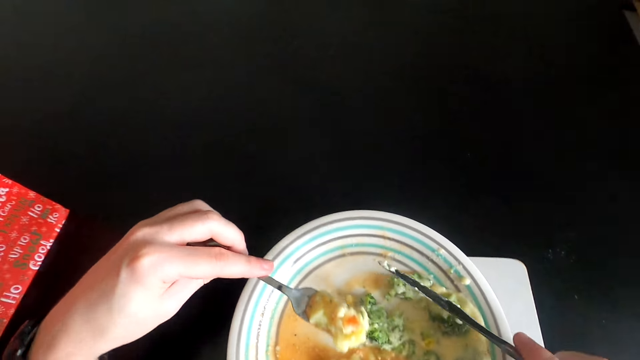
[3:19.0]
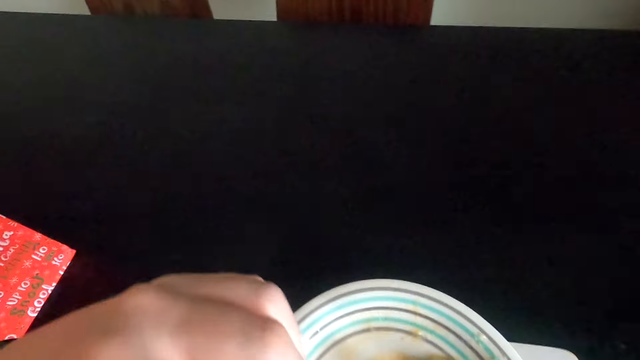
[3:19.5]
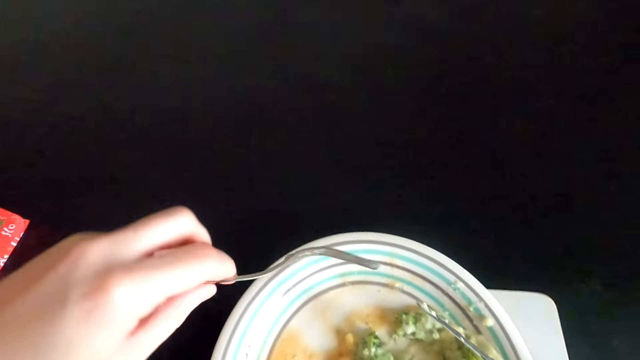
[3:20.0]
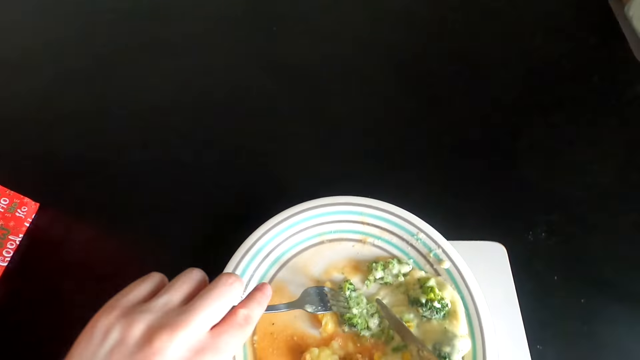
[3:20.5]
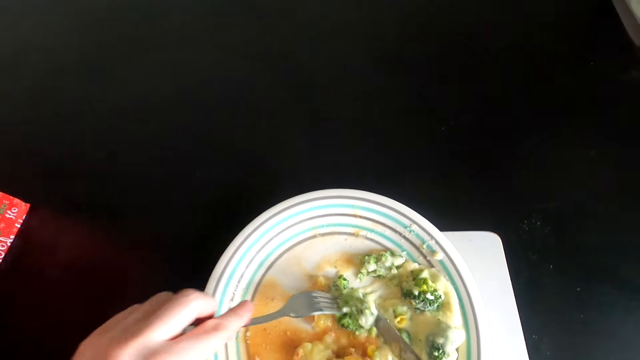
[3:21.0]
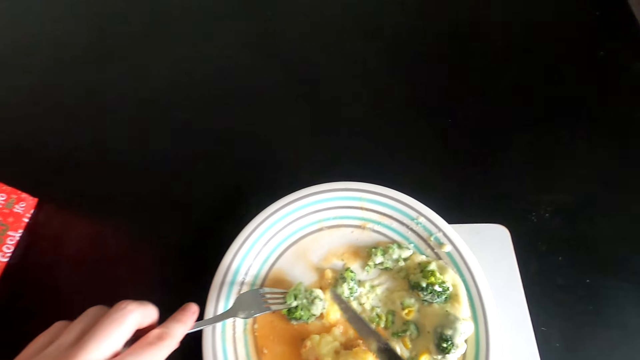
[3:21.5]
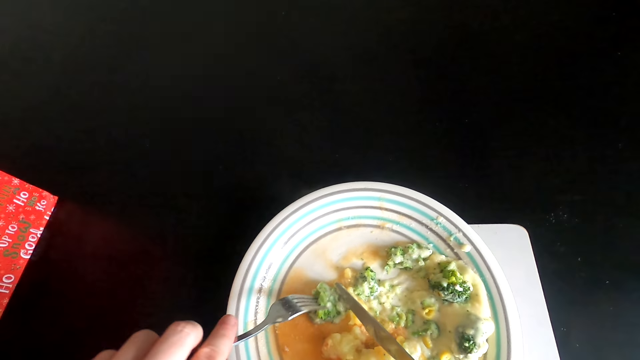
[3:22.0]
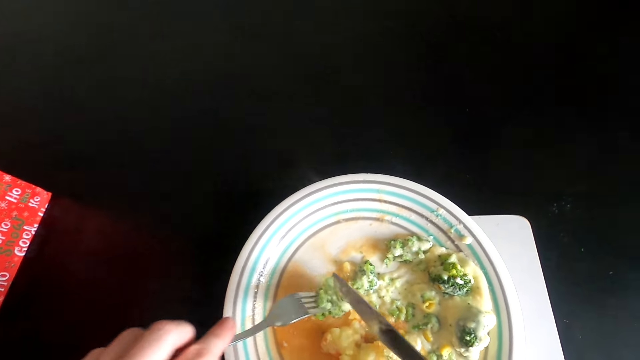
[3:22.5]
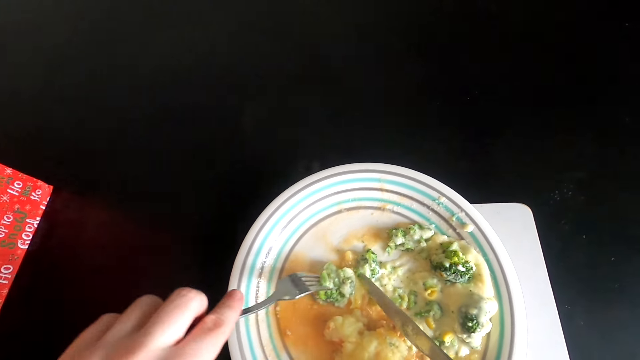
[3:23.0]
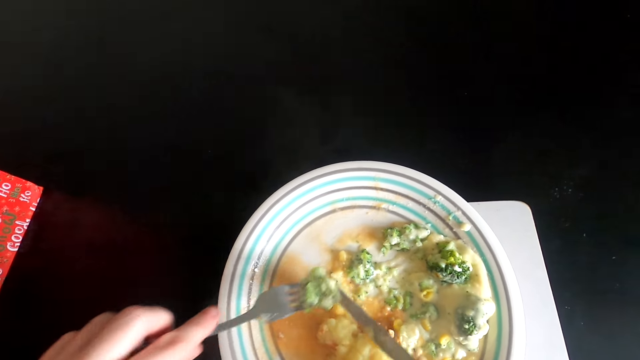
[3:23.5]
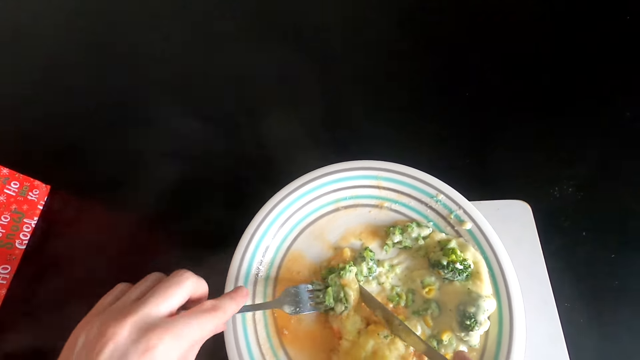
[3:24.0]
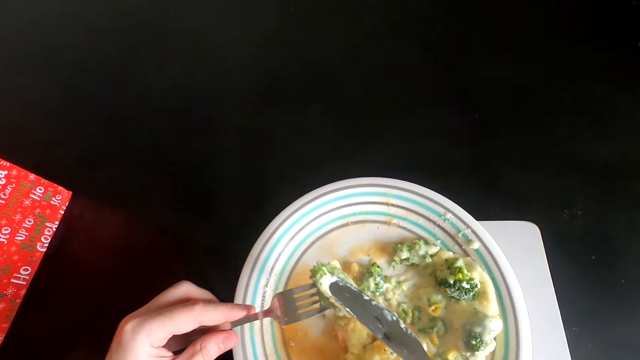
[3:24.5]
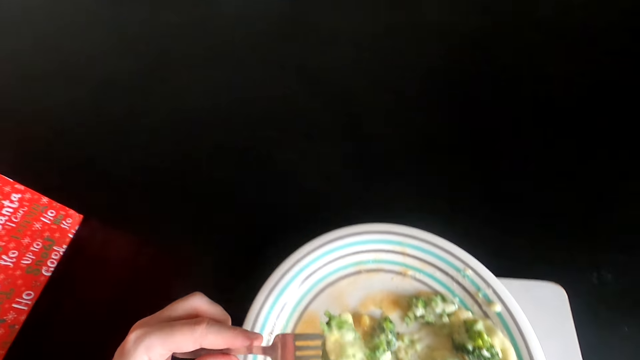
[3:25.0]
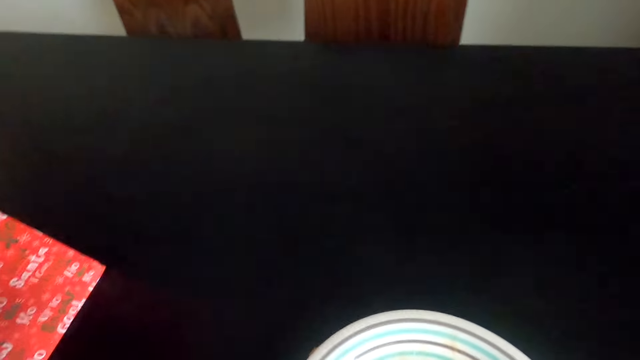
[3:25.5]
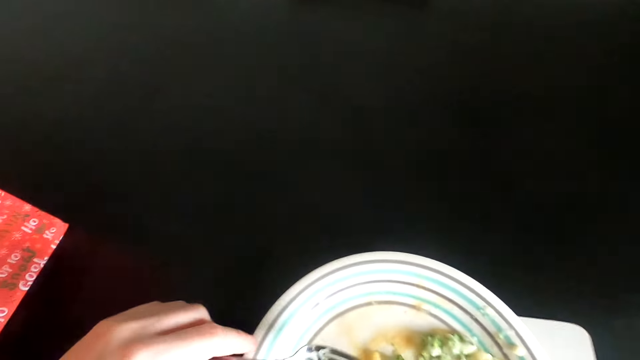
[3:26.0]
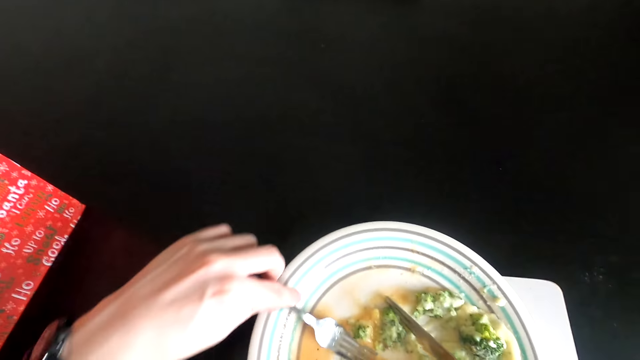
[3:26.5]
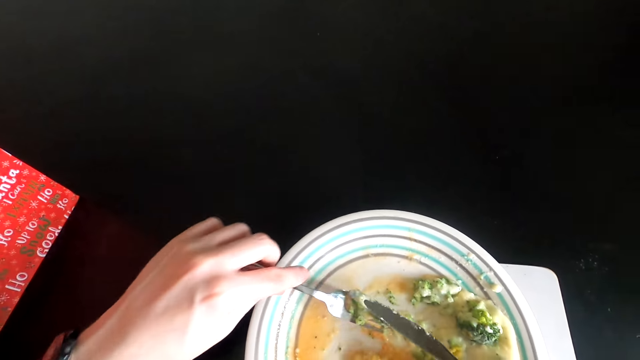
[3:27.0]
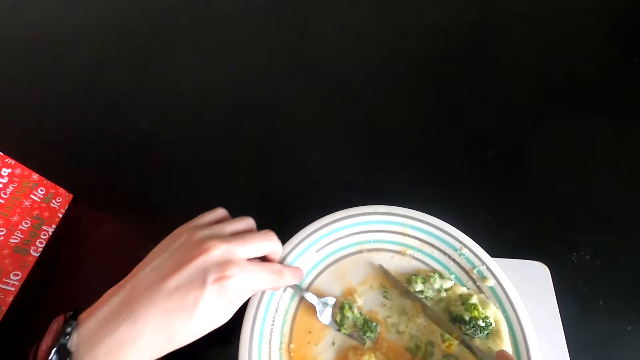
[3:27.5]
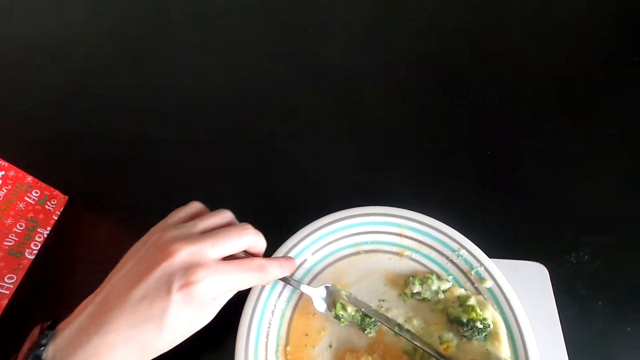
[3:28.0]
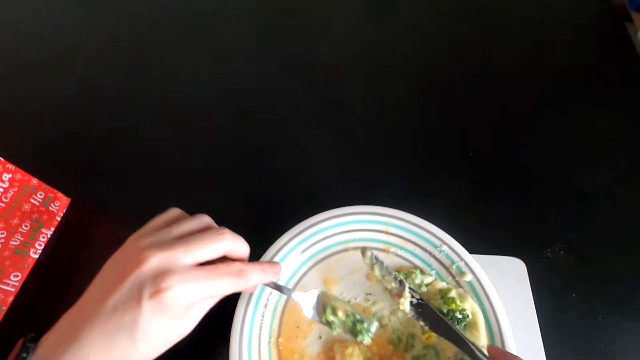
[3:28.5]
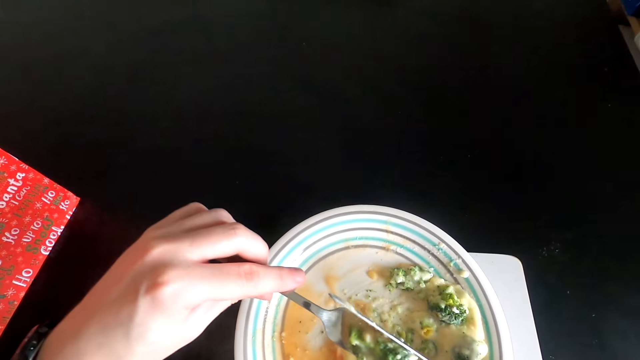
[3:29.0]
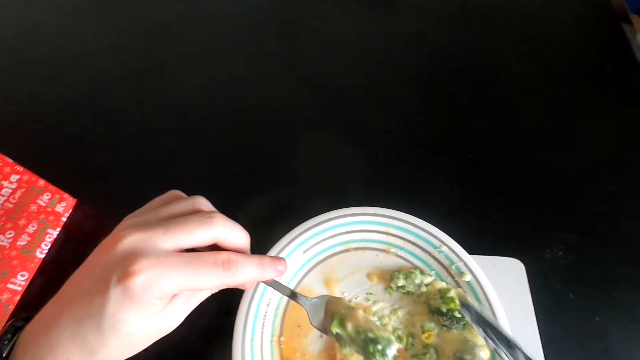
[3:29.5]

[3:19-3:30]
The camera wearer eats food with a fork. They scoop the food in a bowl. They eat the food with the fork. They eat the food with the fork again. They scoop the food in the bowl.

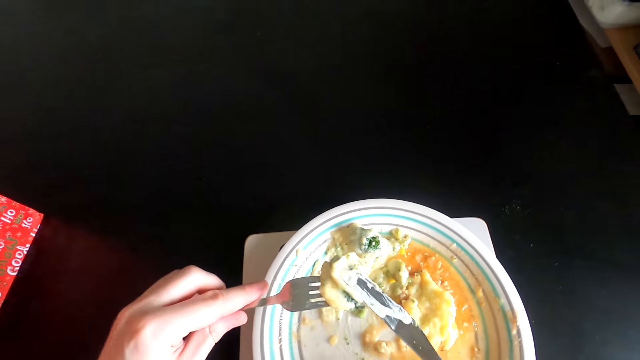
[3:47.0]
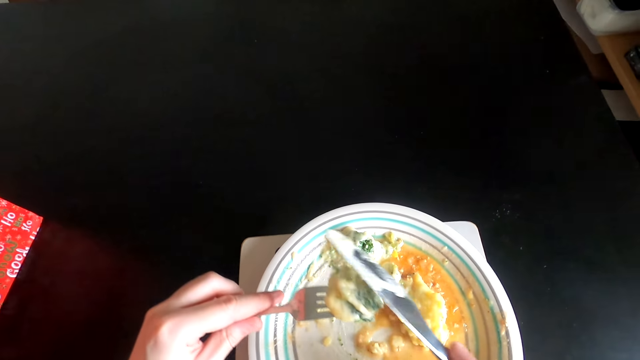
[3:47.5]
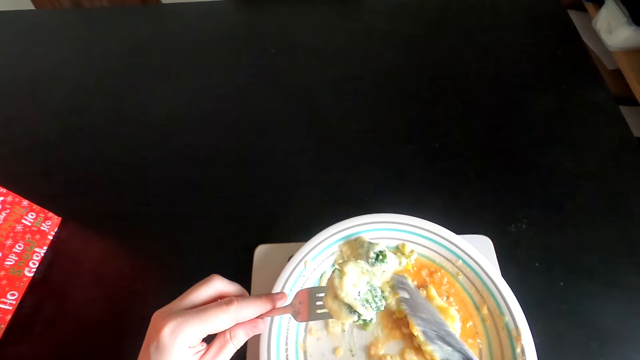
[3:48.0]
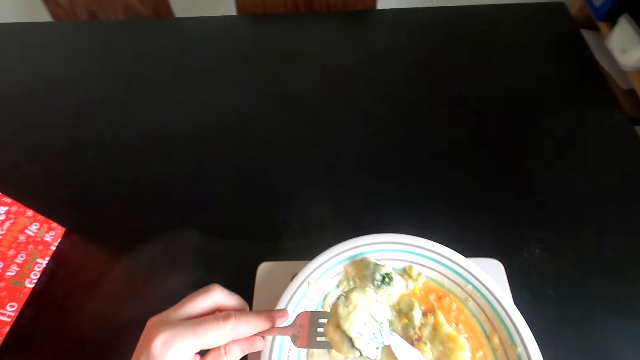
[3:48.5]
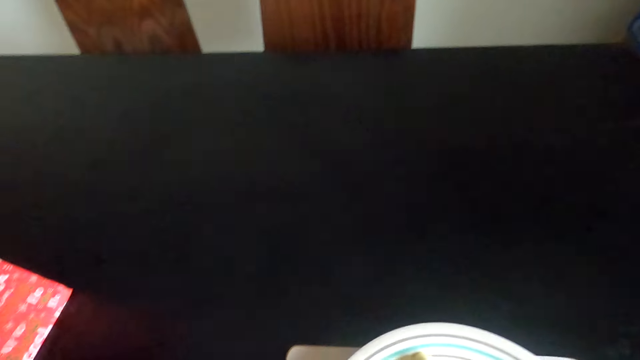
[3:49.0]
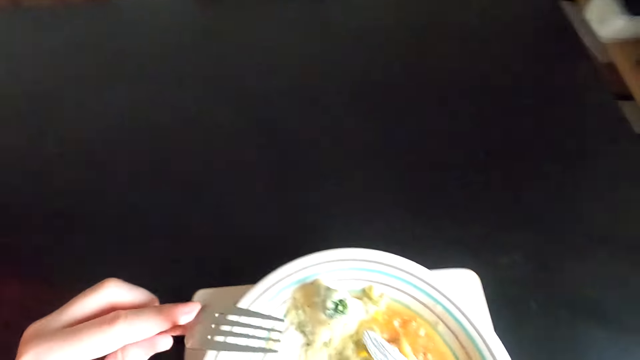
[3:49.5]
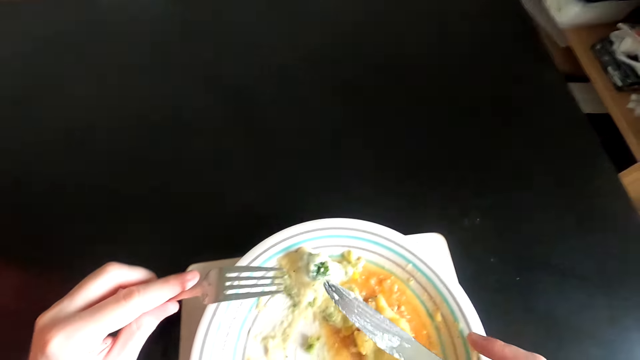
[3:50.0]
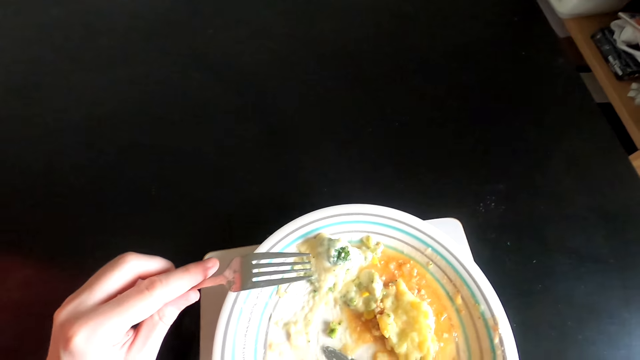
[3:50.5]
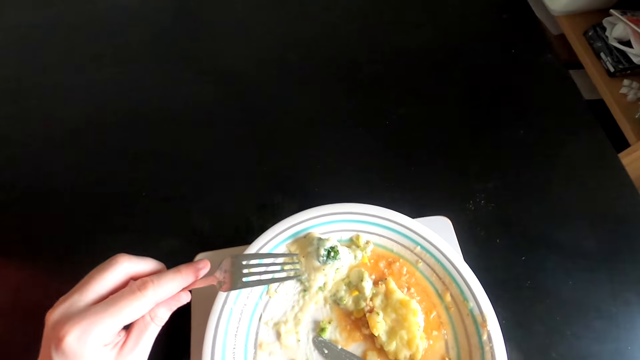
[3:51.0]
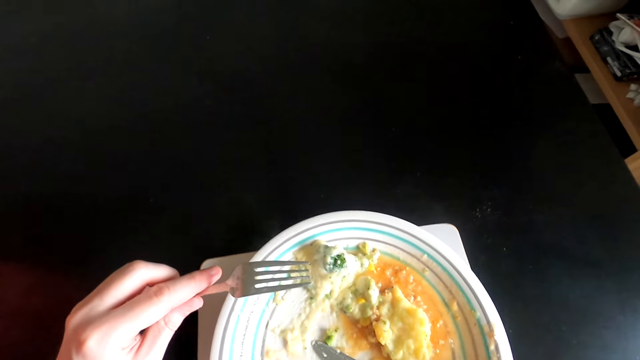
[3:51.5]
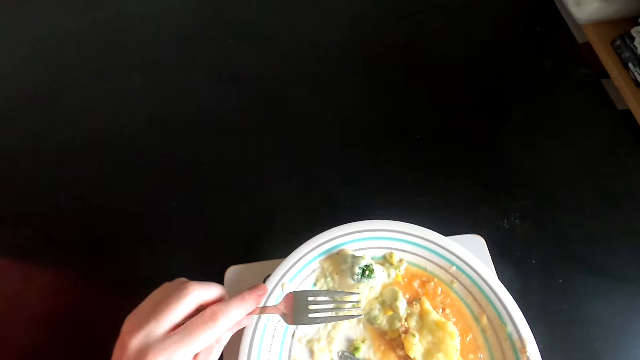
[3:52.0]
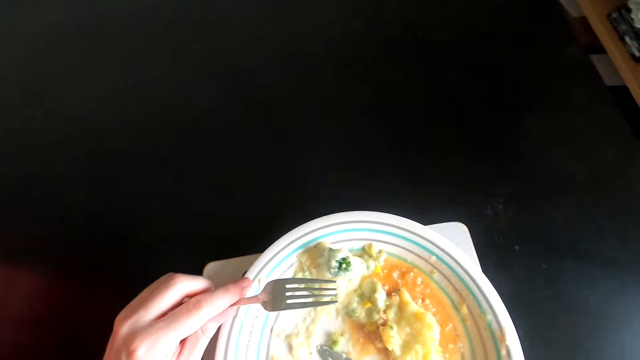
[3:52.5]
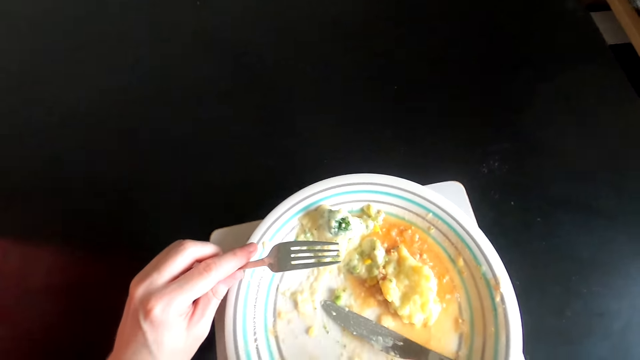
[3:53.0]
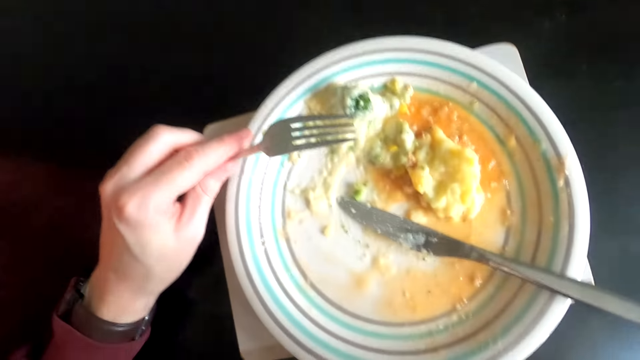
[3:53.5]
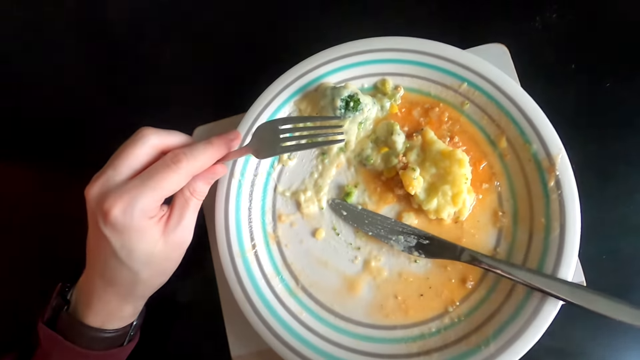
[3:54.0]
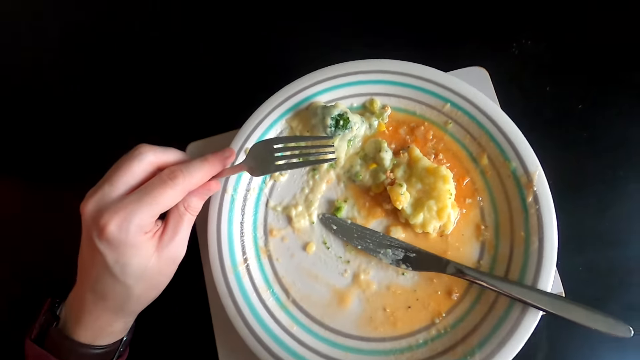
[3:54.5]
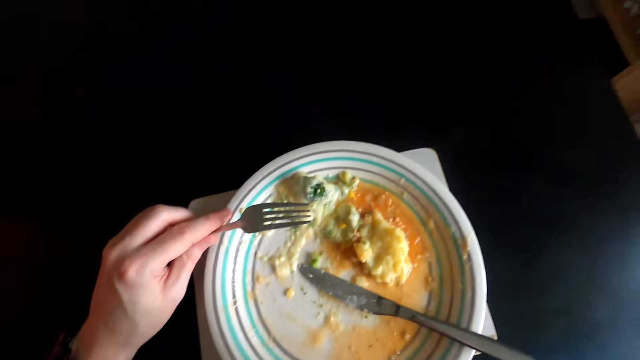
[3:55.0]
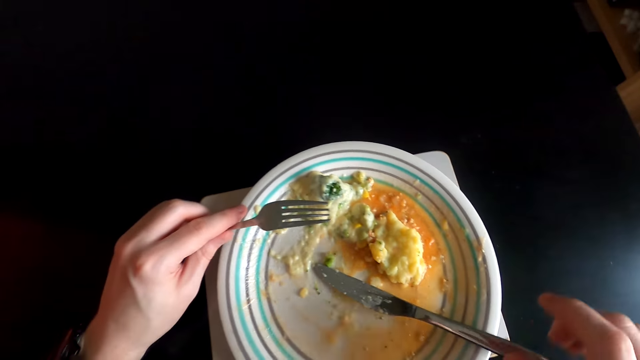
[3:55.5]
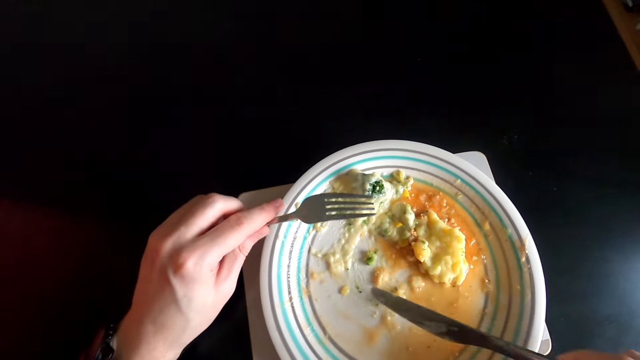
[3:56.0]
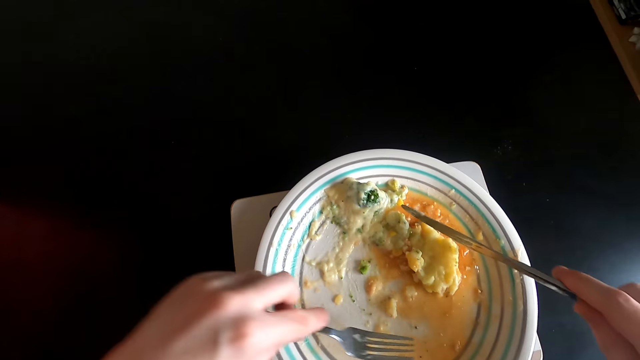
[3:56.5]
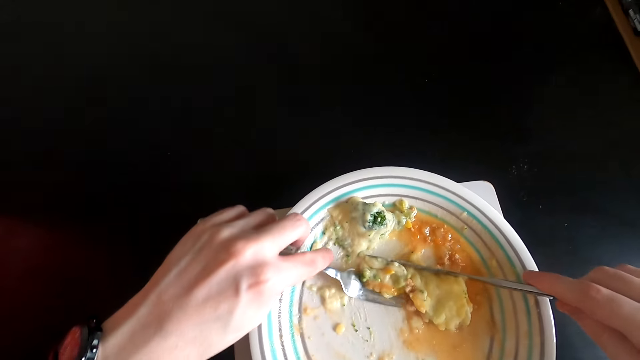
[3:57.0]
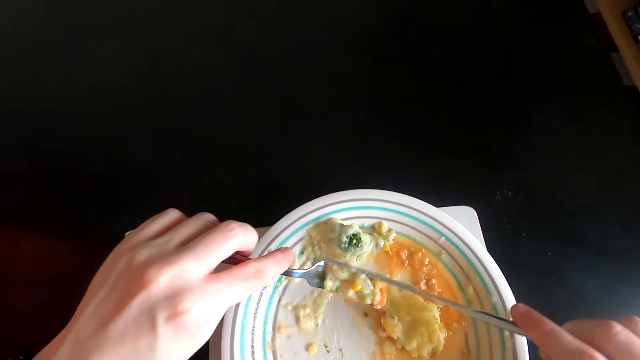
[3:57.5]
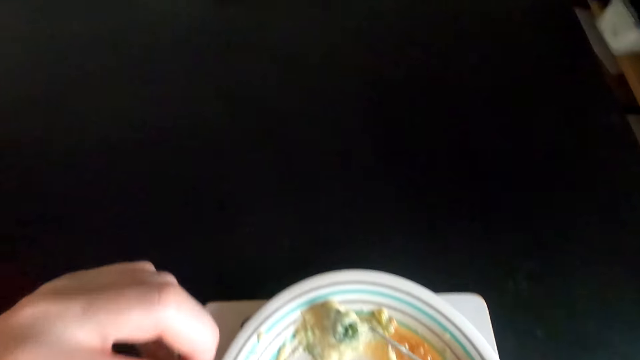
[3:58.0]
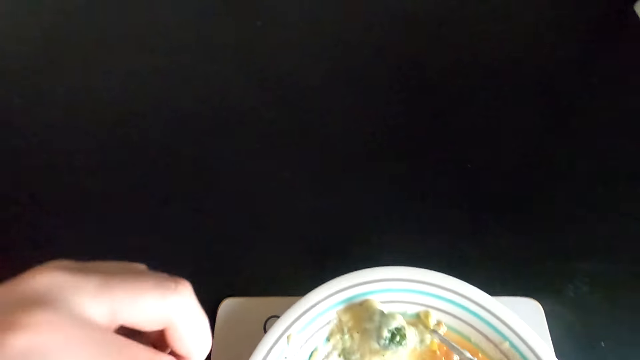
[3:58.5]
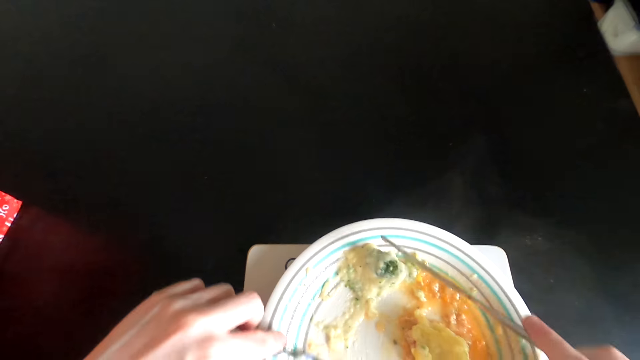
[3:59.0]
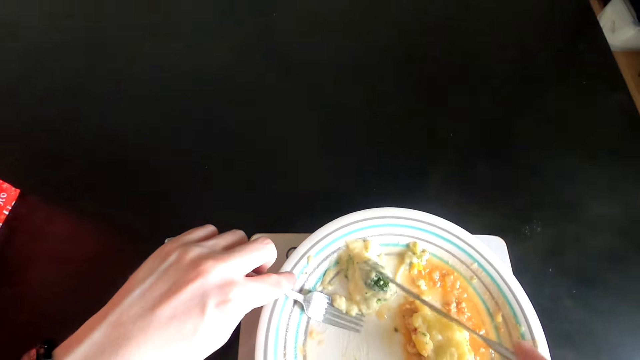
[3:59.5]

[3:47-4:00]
The camera wearer eats food with a fork. They turn around. They place a dinner knife on a plate. They pick up the dinner knife. They scoop the food in a bowl. They eat the food on the plate with the fork.
